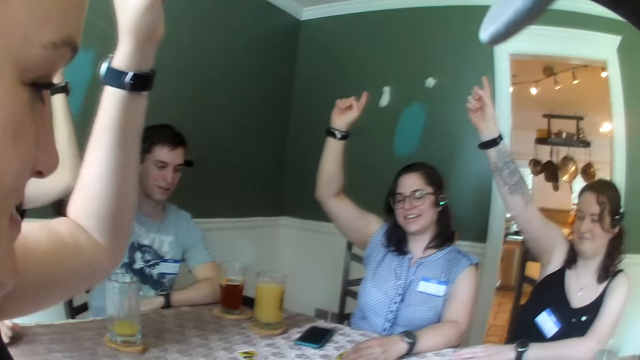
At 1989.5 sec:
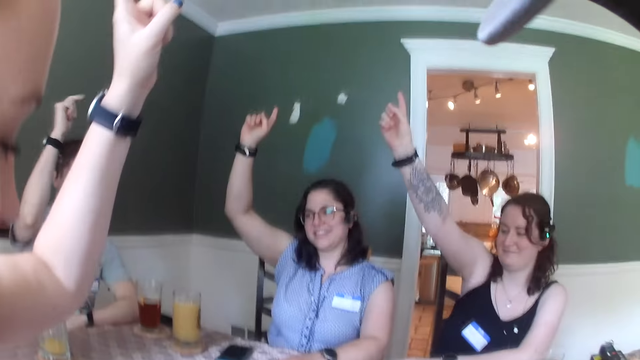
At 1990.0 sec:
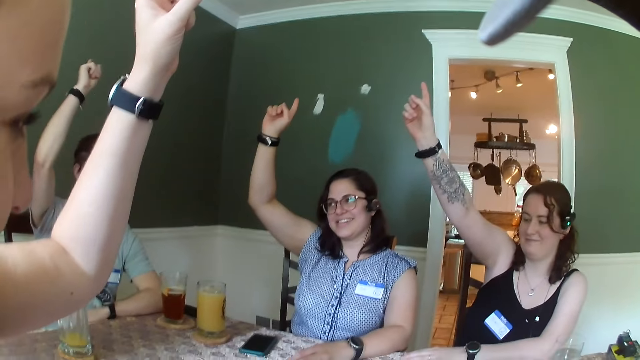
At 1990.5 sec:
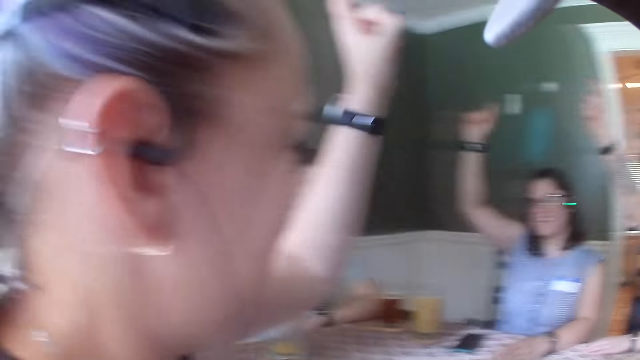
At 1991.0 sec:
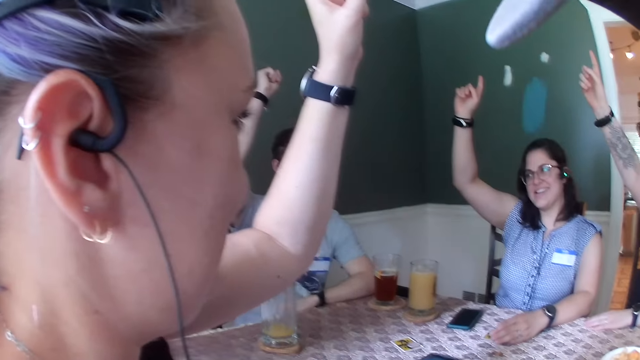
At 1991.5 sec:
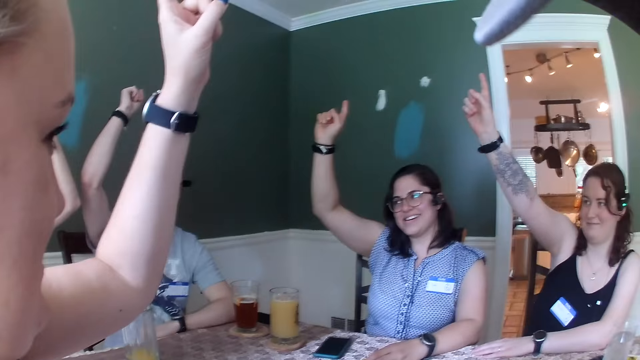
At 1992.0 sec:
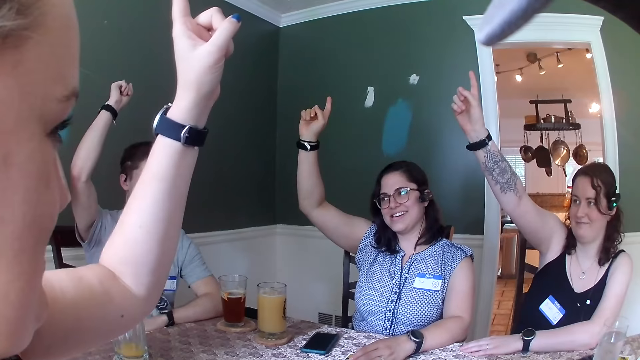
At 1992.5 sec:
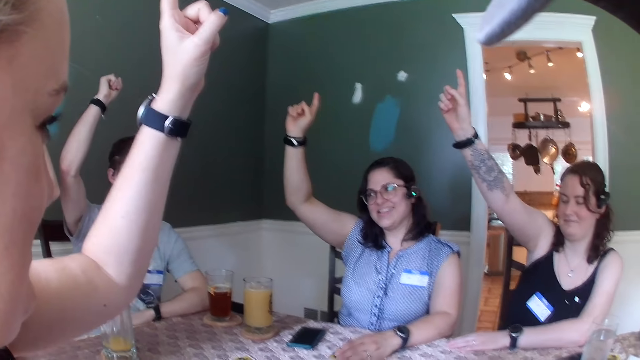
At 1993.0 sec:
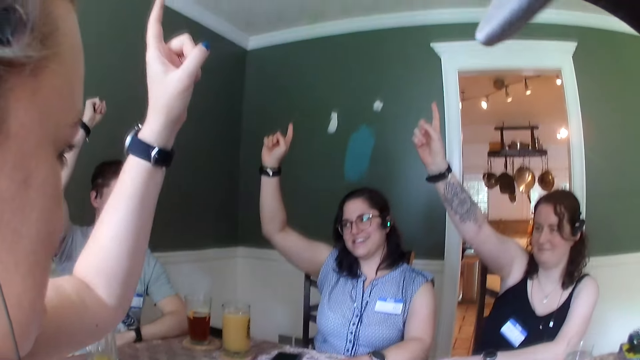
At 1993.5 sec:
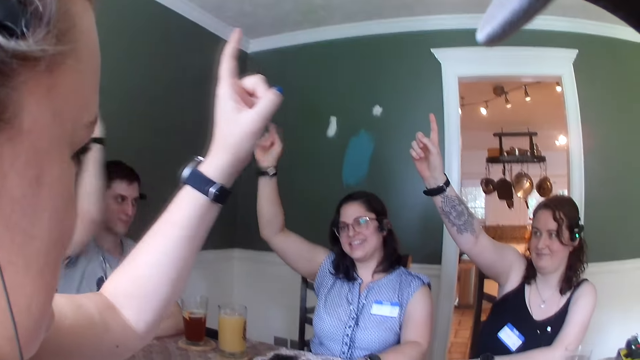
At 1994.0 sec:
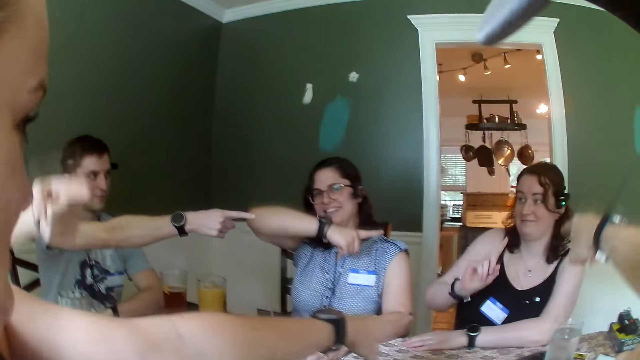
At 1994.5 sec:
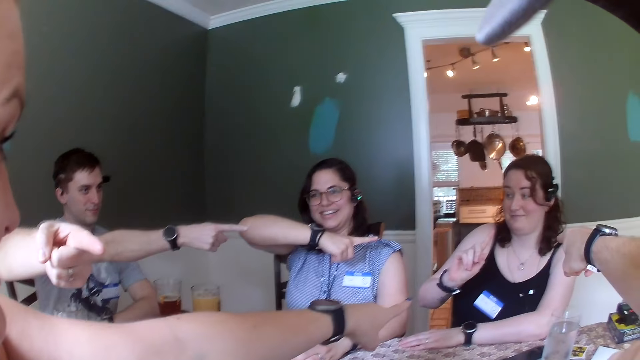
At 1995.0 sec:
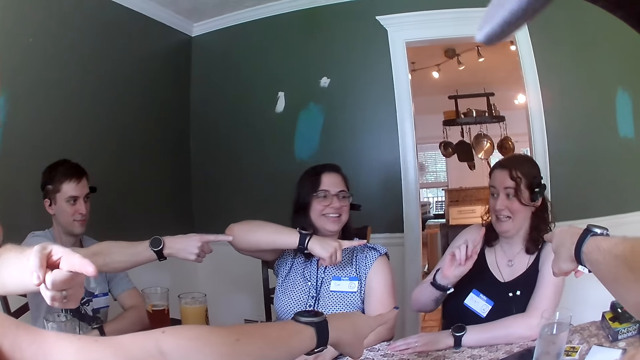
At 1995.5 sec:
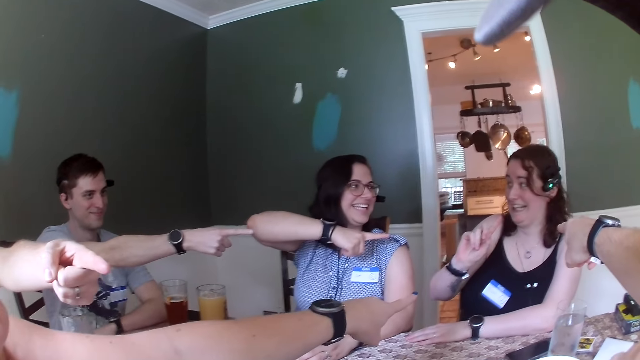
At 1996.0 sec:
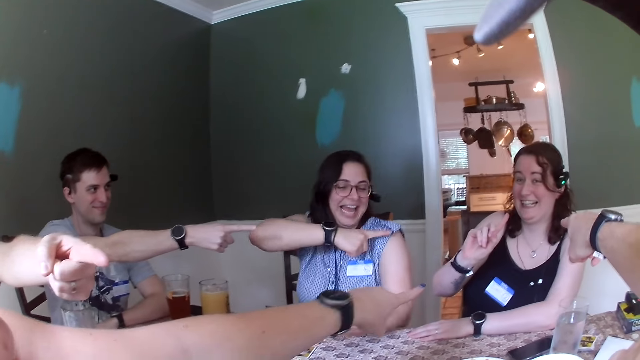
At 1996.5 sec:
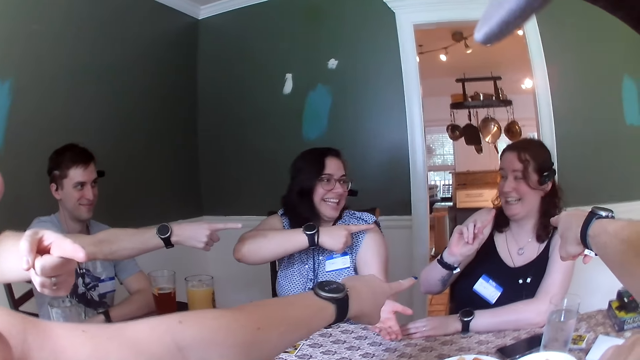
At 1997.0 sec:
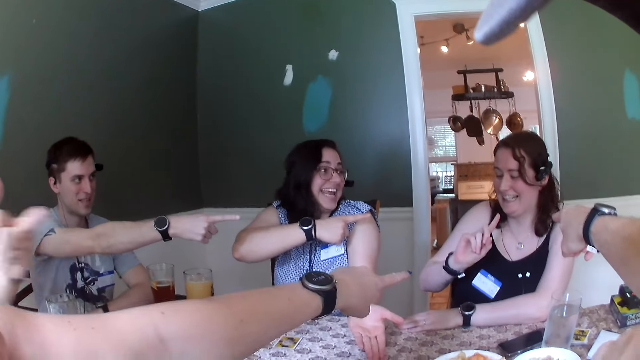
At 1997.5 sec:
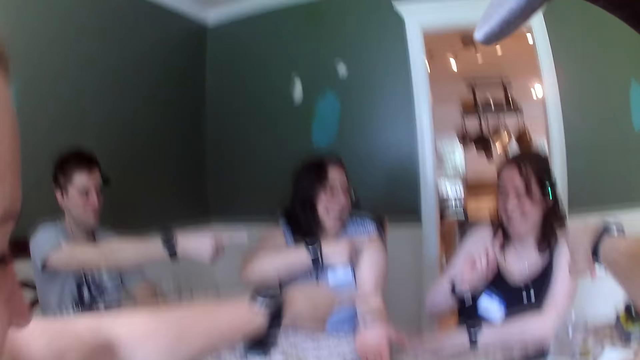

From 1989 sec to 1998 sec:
A man speaks to everybody on the table. Another man points at a woman. The camera wearer points his right hand towards the woman. Another woman points her left hand towards the first woman. The second man points his left hand towards the camera wearer. The first man and a third woman point their right hands to the first woman.

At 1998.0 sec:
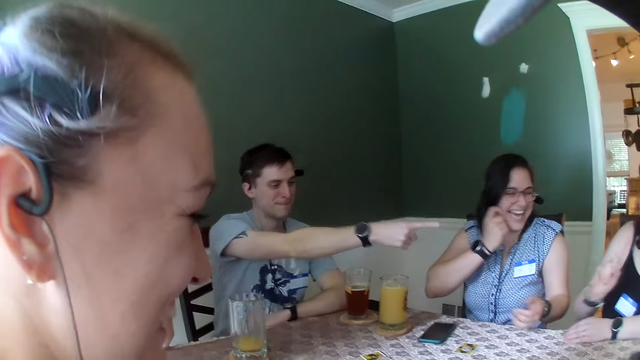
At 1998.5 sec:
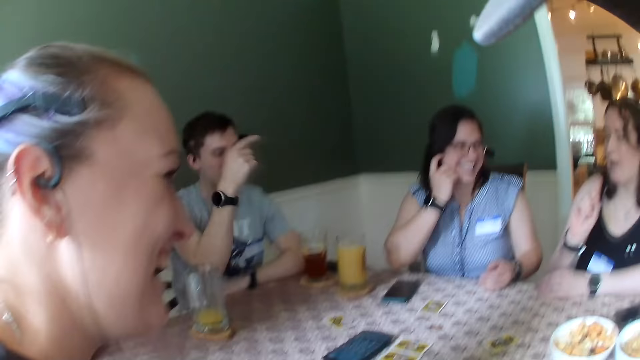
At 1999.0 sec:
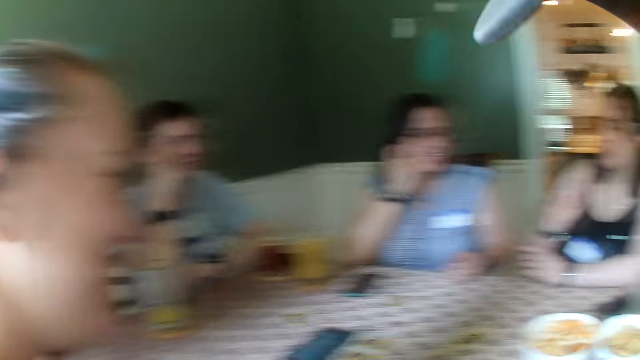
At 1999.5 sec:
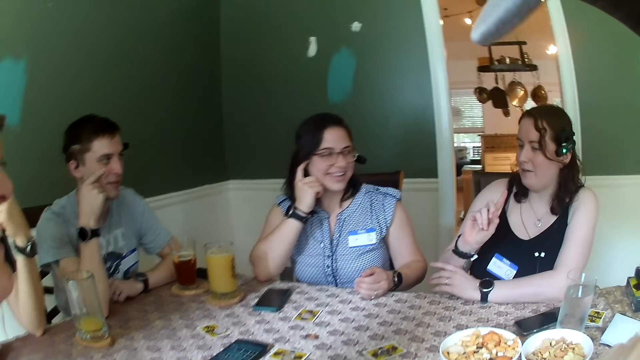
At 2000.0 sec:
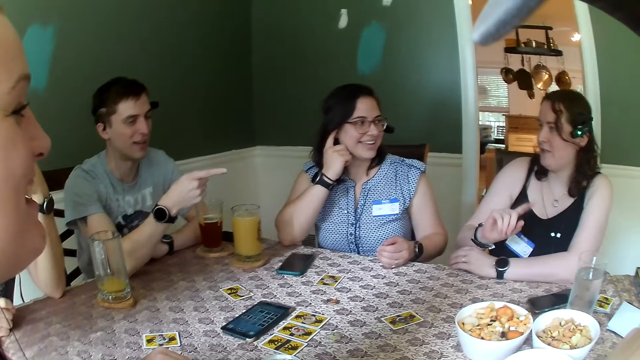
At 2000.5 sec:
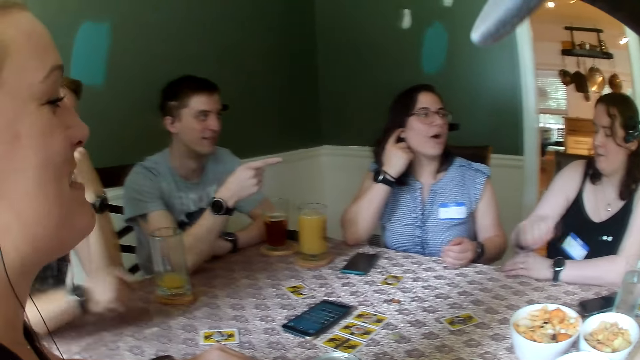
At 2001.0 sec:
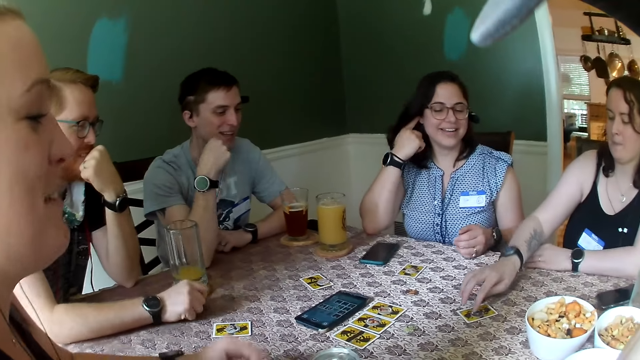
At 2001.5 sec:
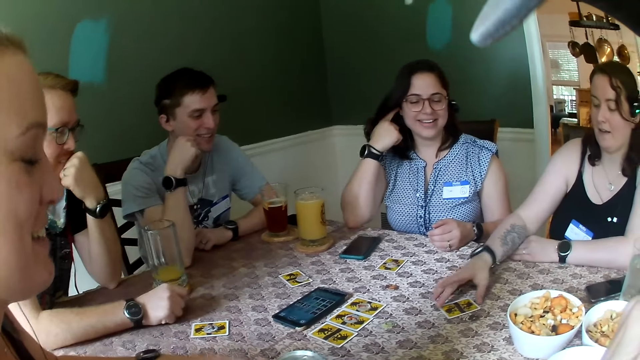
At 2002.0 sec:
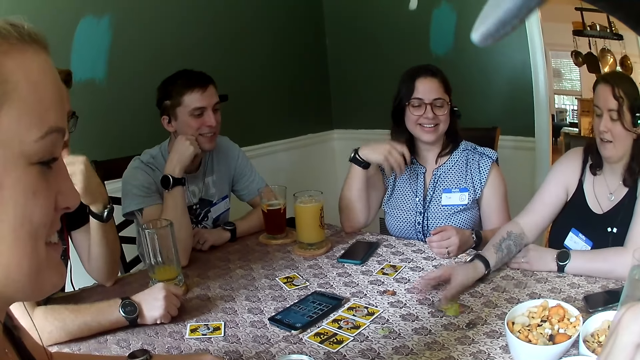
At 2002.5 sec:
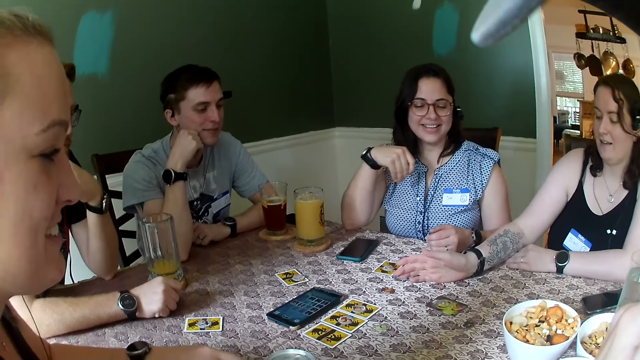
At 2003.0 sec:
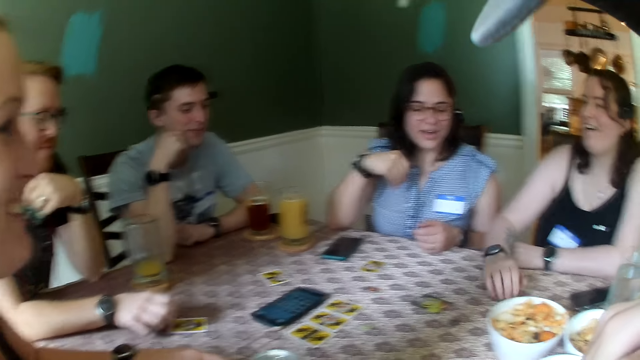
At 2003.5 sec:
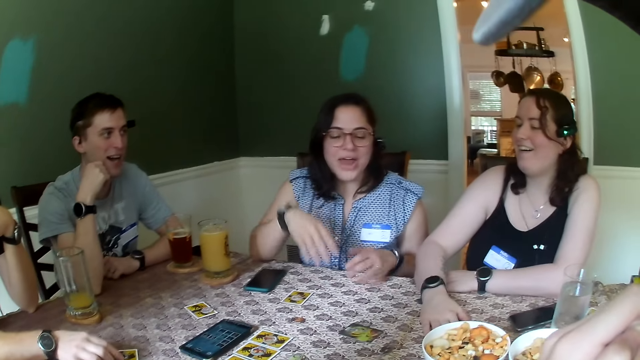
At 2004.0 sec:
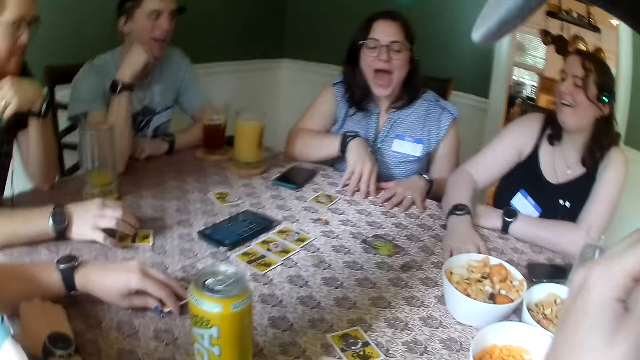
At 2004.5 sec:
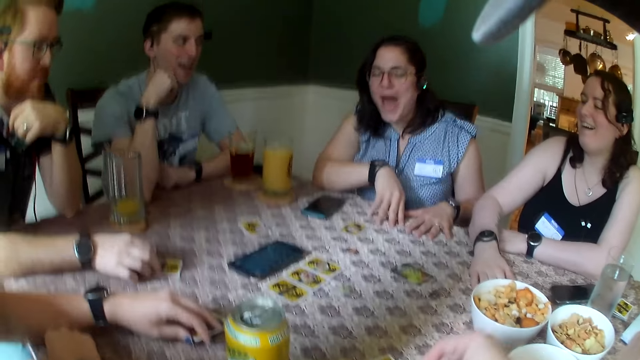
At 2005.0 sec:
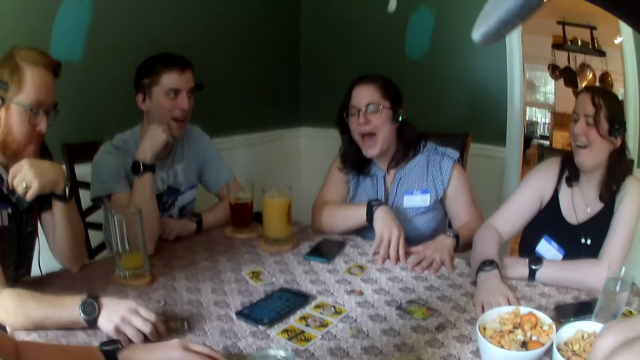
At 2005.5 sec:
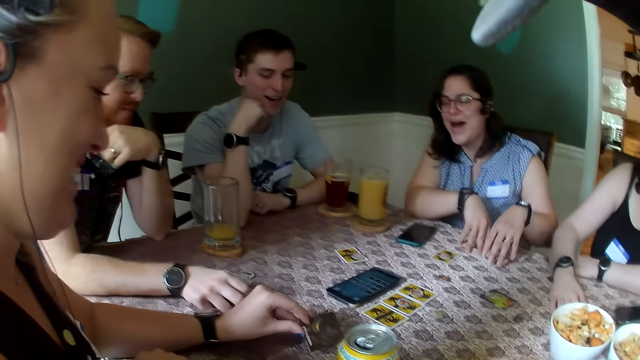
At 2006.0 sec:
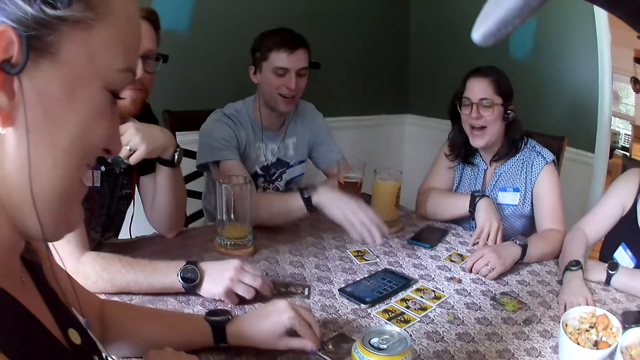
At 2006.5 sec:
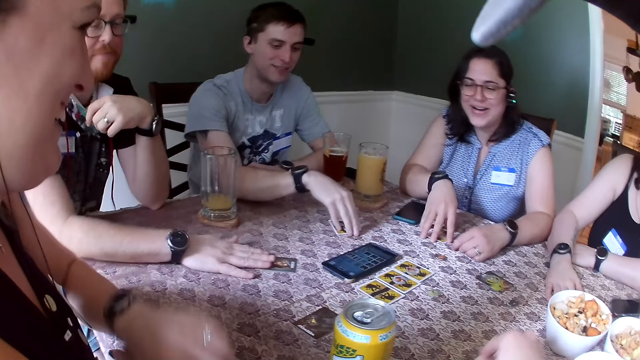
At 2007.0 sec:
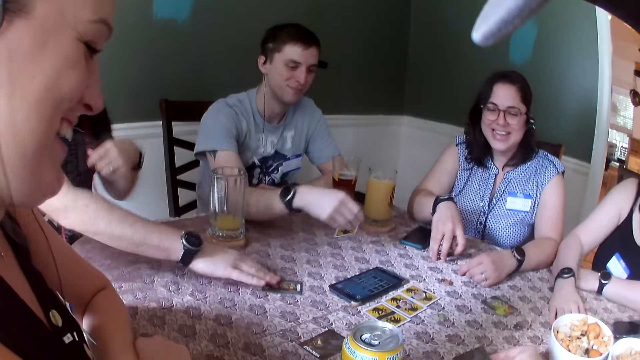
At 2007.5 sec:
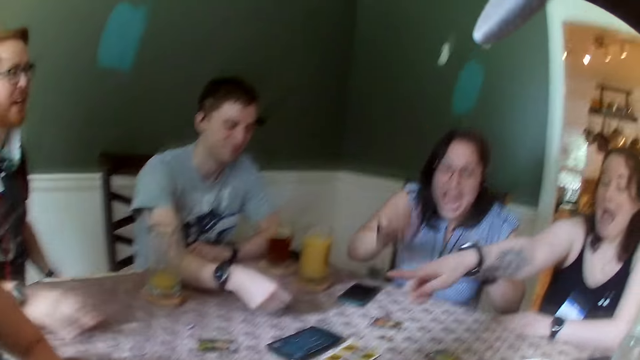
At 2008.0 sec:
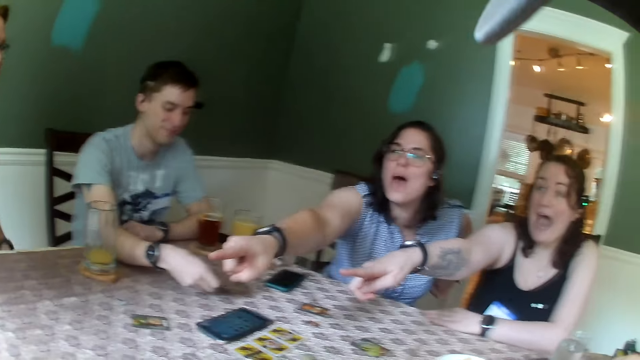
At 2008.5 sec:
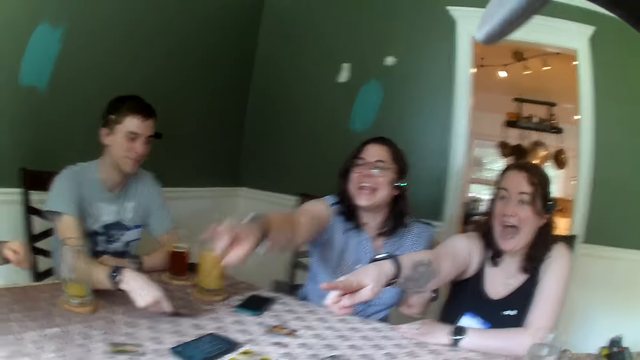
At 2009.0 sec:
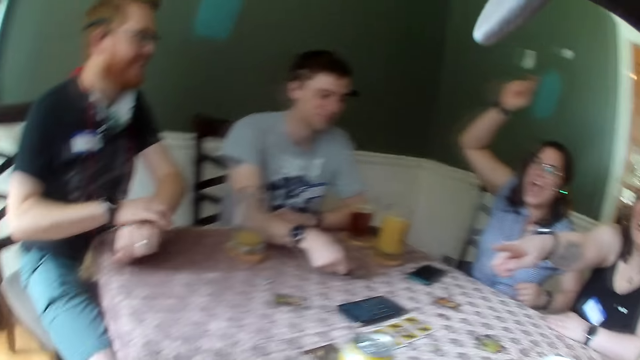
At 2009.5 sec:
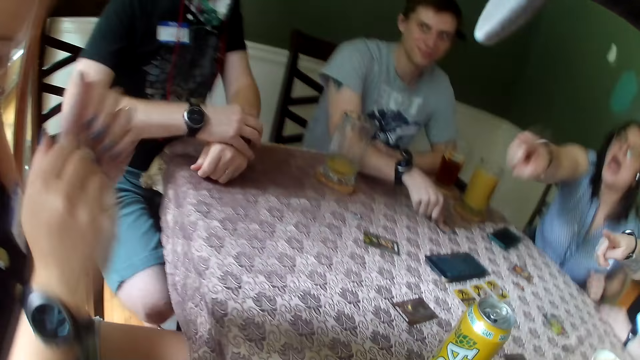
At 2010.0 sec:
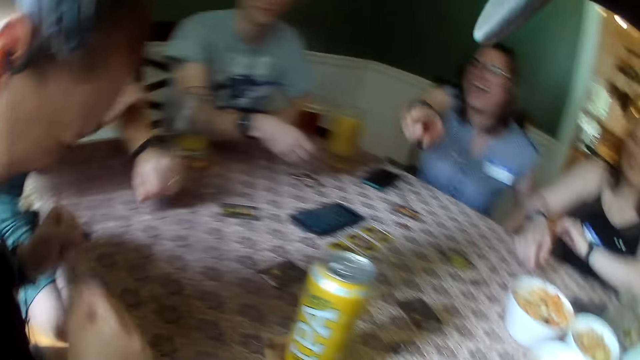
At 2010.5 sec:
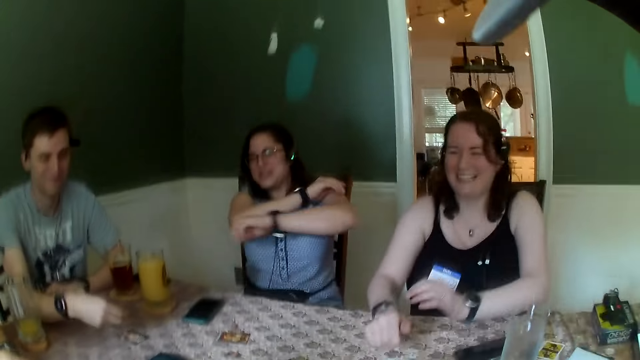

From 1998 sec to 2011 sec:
A woman lowers a hand. The camera wearer lowers a hand. A man lowers a hand. Another woman lowers a hand. Another man lowers a hand. A third woman speaks to everybody on the table. The second man replies to the third woman. The first woman replies to the third woman. The third woman opens a card on the table with her right hand. The first man opens a card on the table with his right hand. The second woman opens a card on the table with her right hand. The second man opens a card on the table with his right hand. The third woman and the first woman point towards the second woman.
